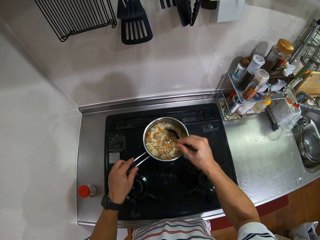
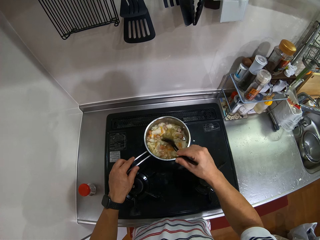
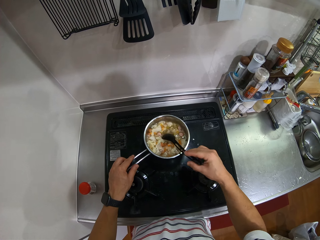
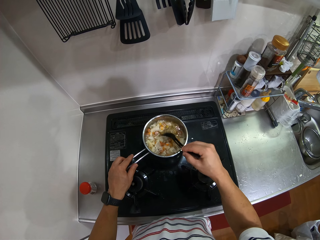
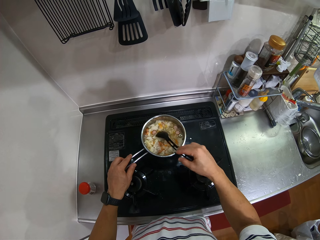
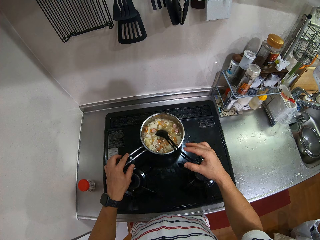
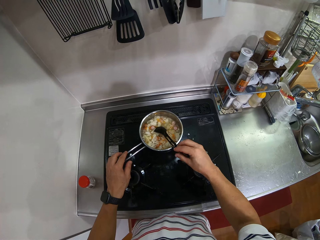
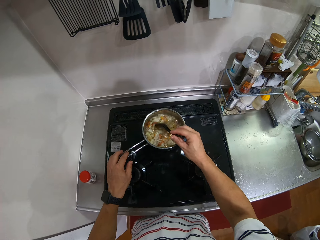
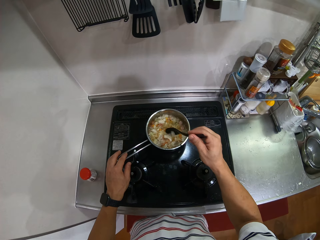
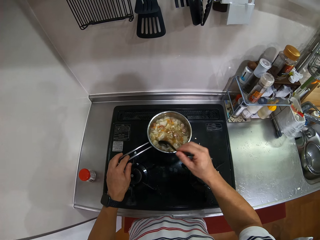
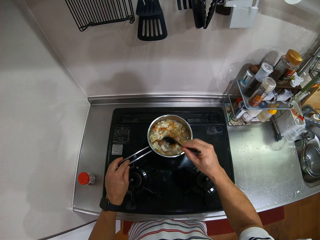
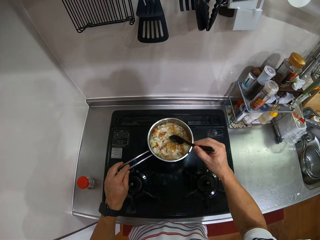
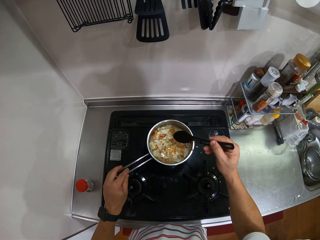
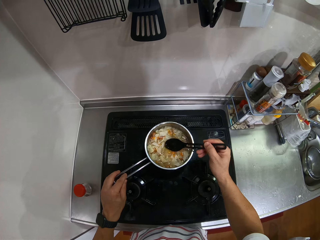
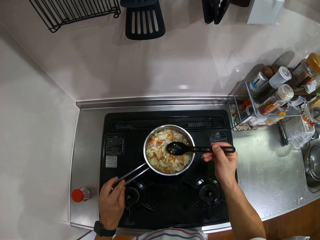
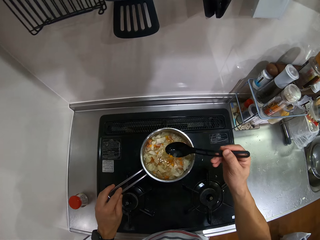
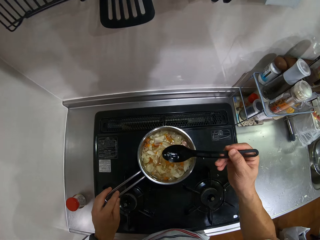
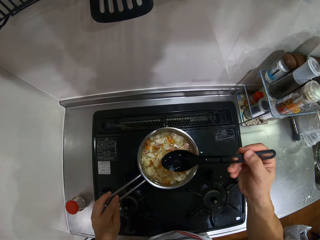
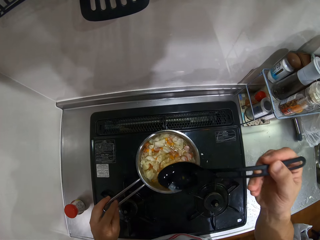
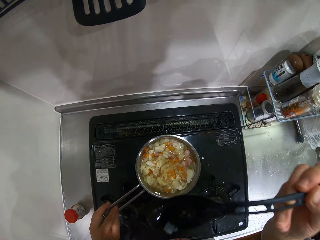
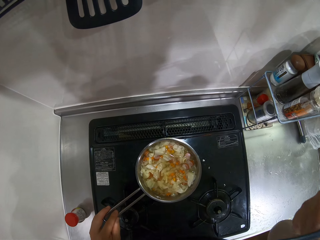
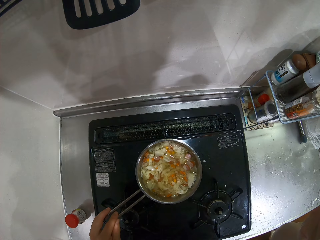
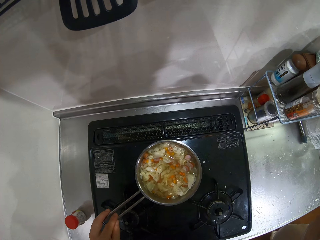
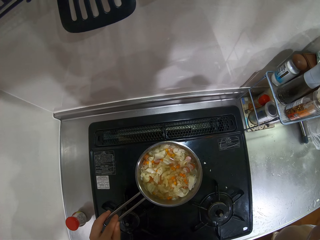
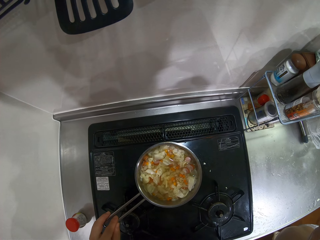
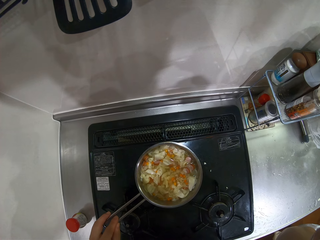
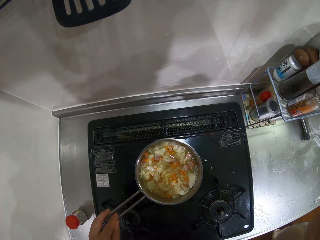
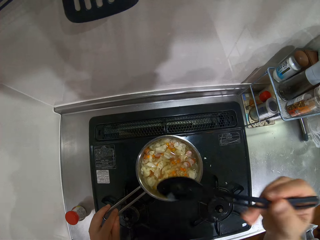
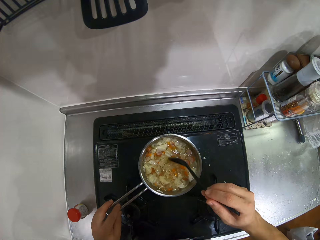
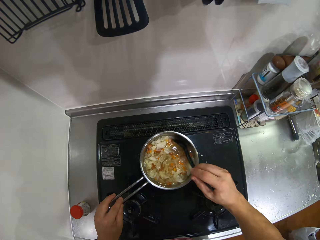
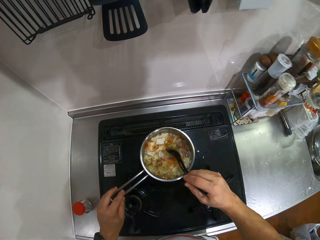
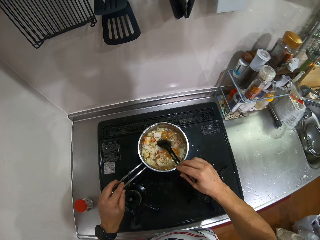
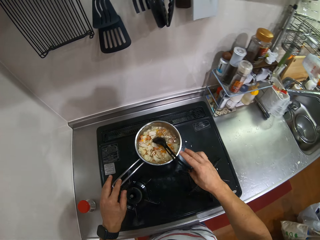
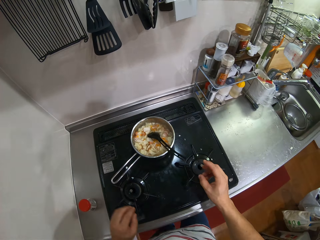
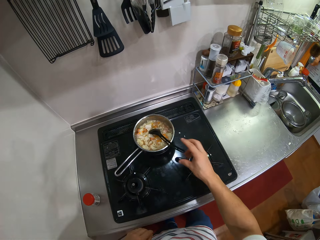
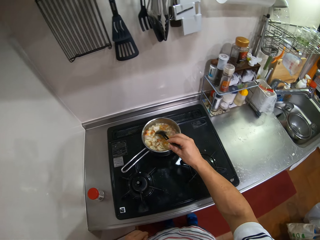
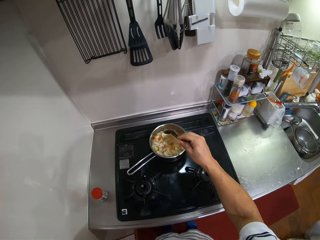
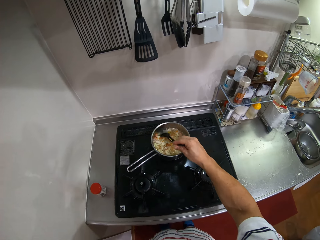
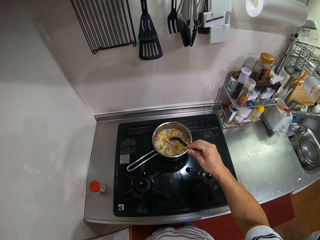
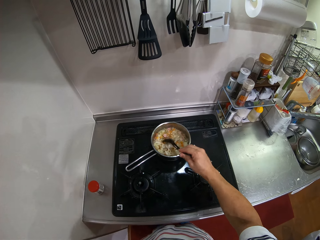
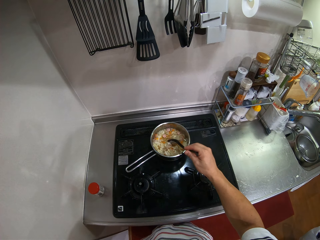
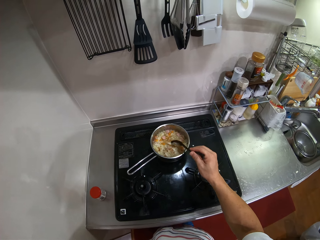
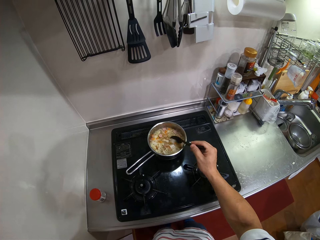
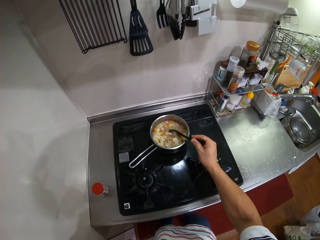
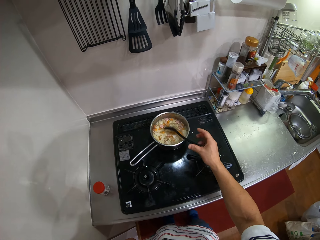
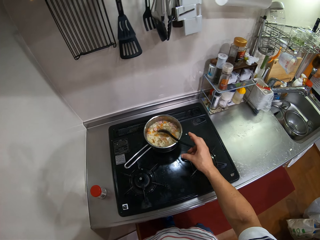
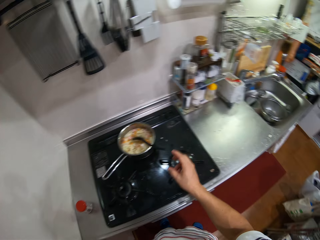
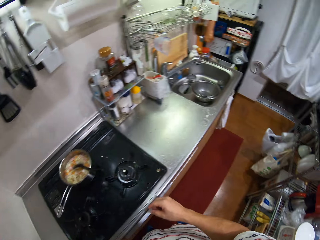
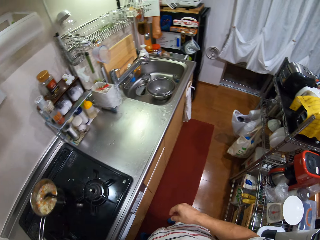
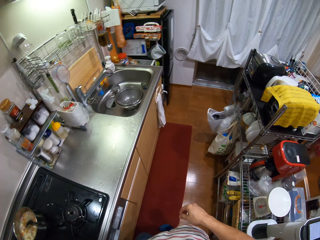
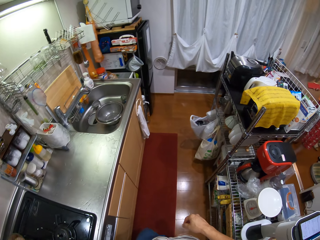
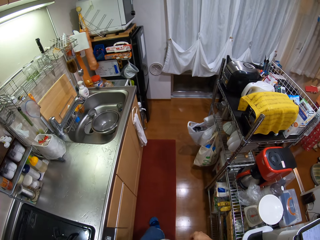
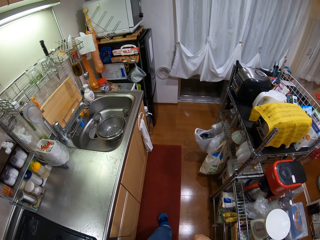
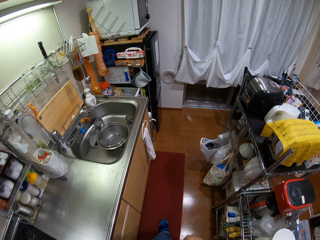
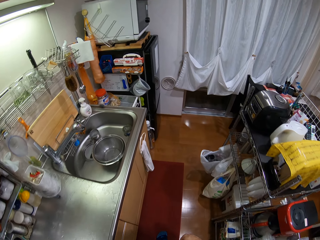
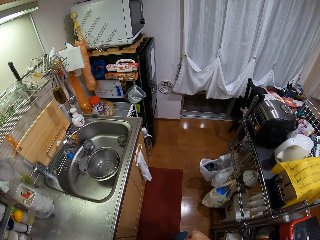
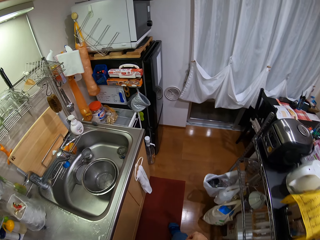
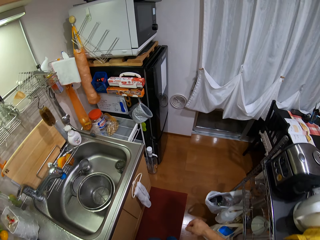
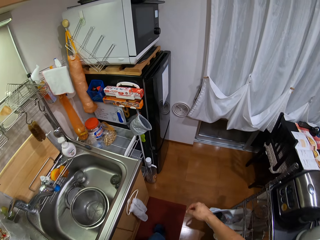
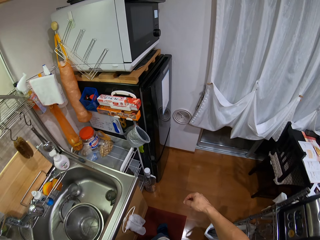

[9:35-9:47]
The camera wearer scoops soup from the saucepan. He tastes the soup. He stirs the vegetables in the cooking pot. He leaves the spoon in the saucepan. He drops his hand. He walks.

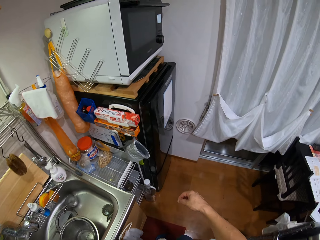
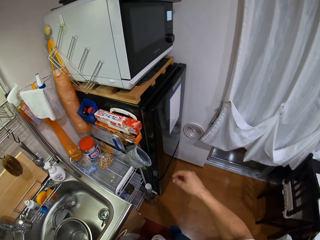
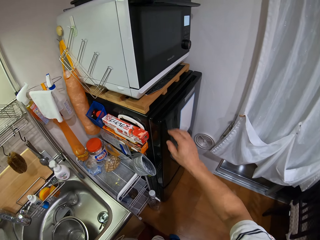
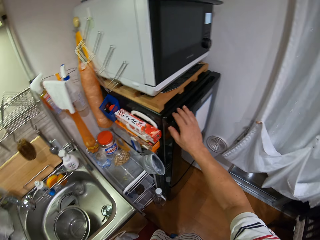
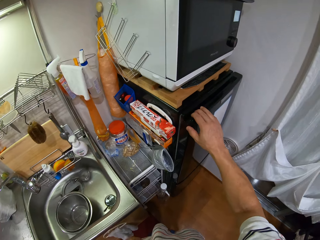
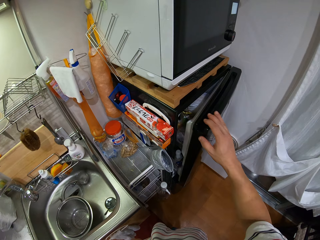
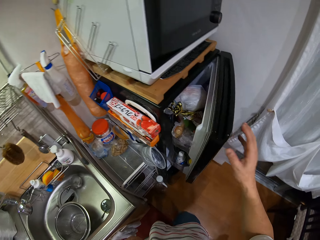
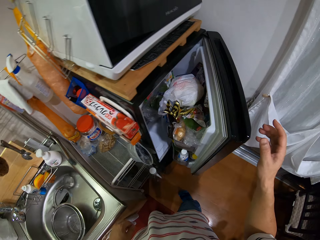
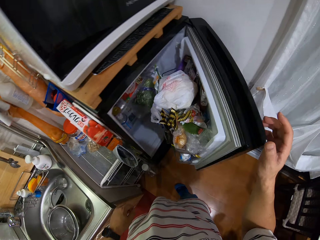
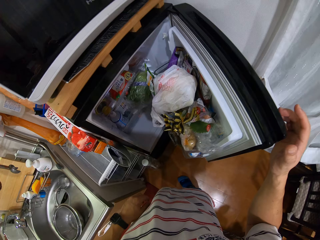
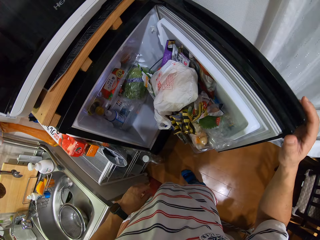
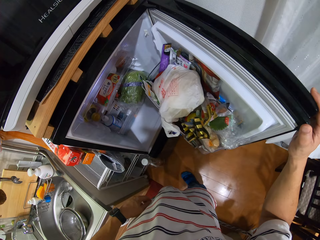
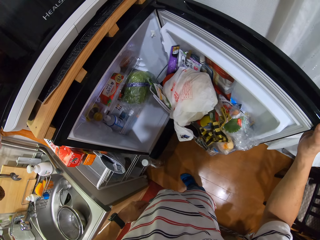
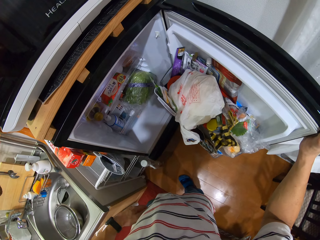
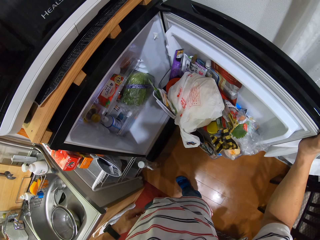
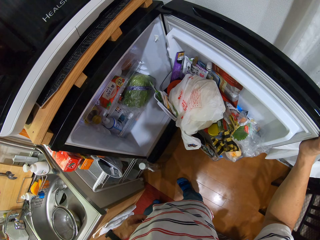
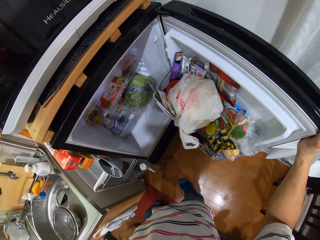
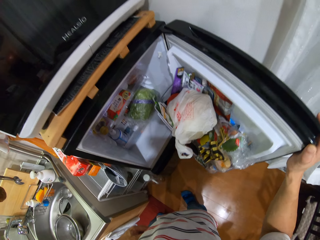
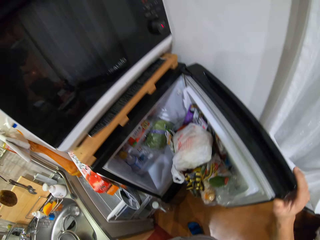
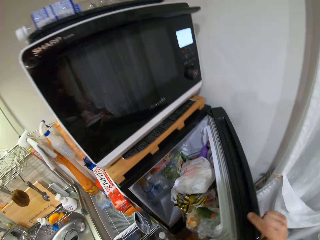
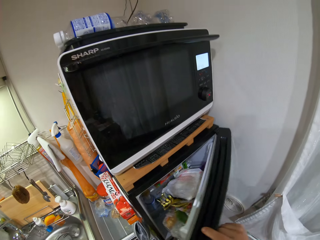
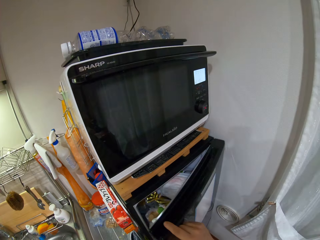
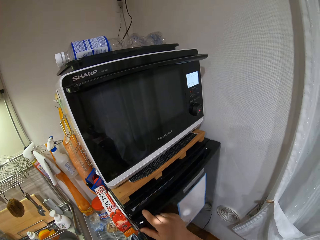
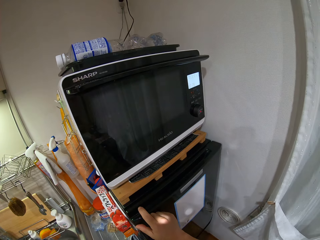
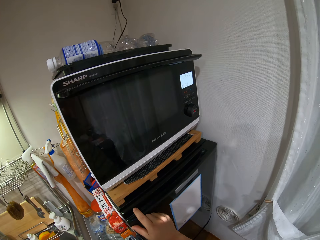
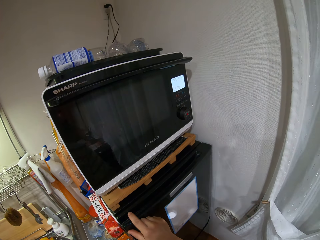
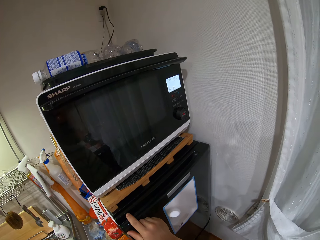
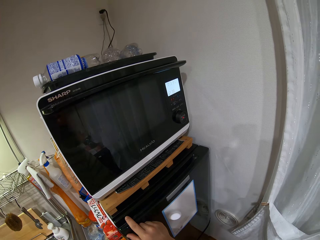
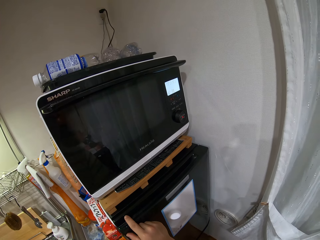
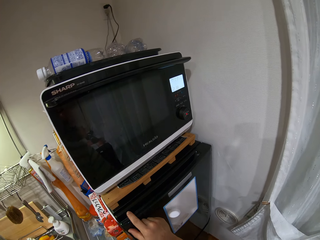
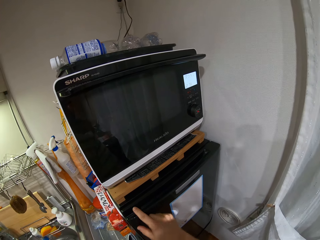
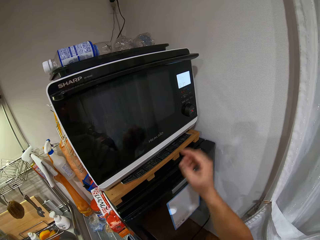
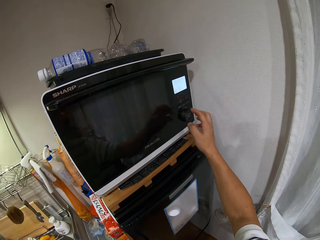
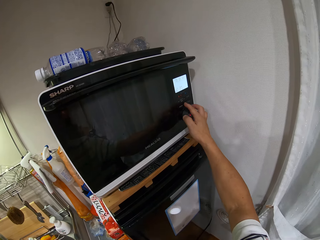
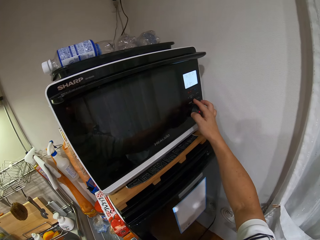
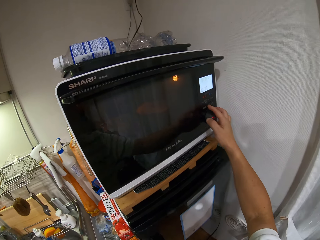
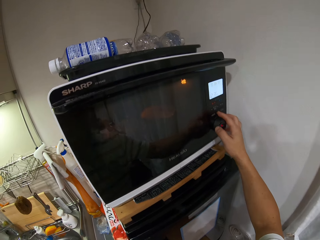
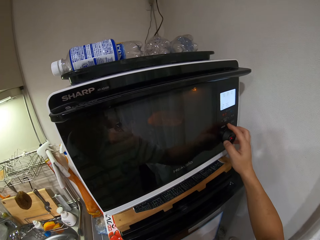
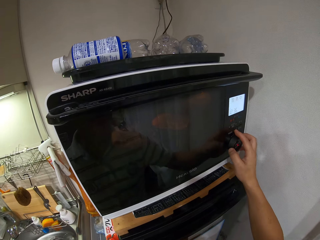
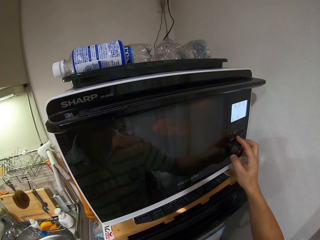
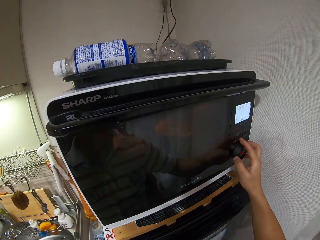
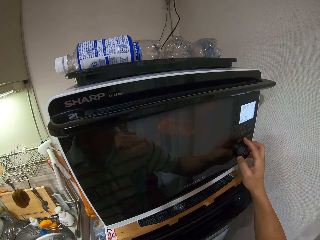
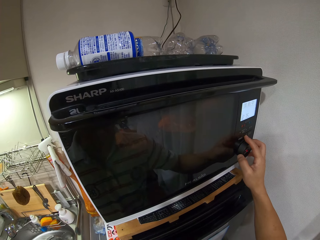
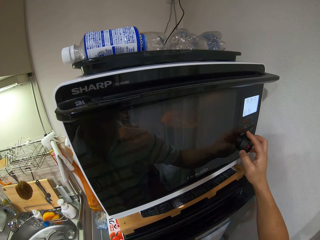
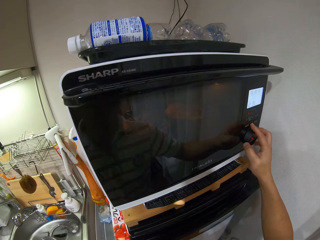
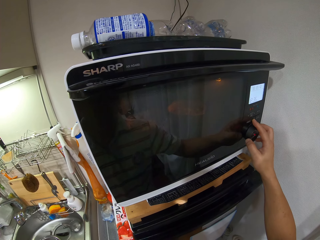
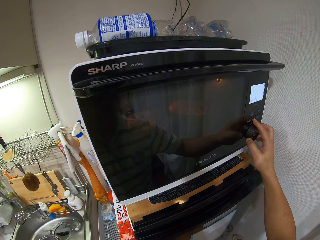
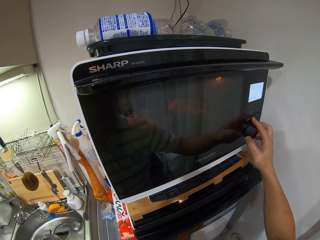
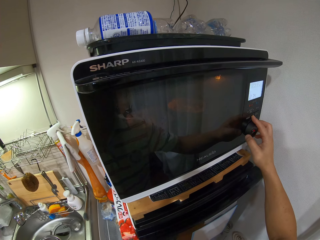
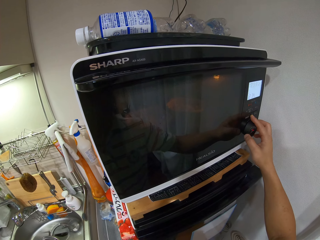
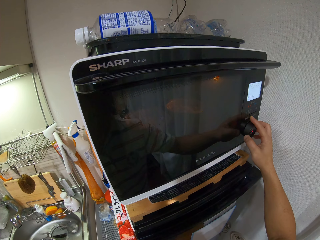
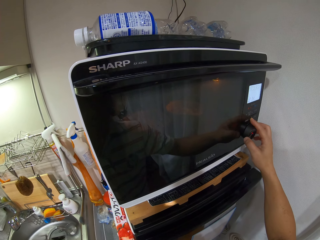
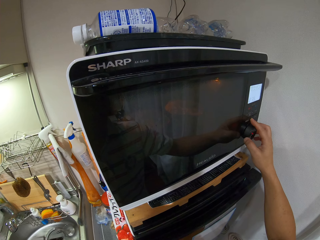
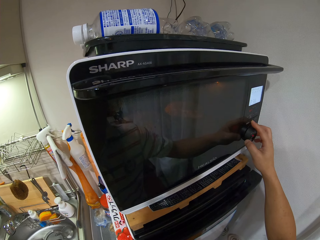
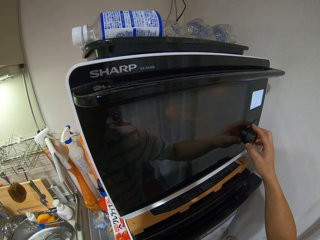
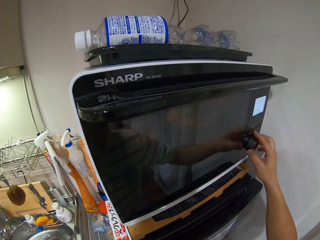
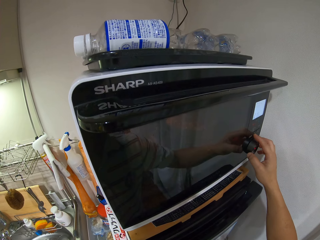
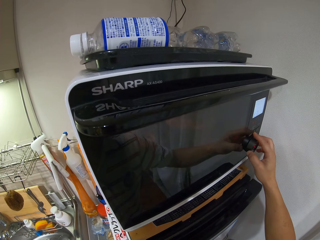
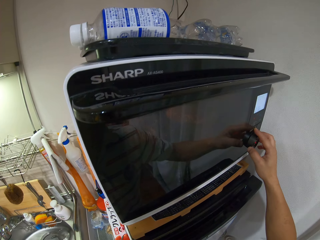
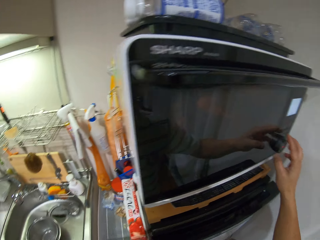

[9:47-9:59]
The camera wearer holds the refrigerator. They open the refrigerator. They close the fridge. They adjust the microwave. They operate the microwave.
